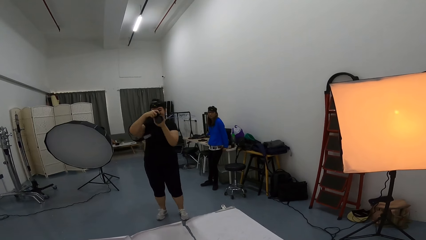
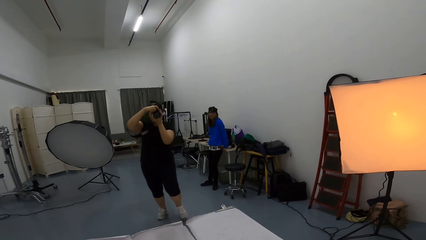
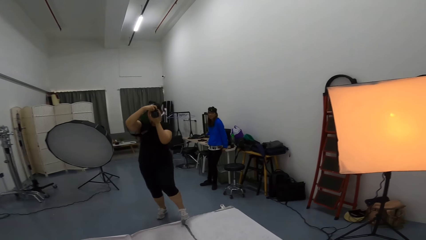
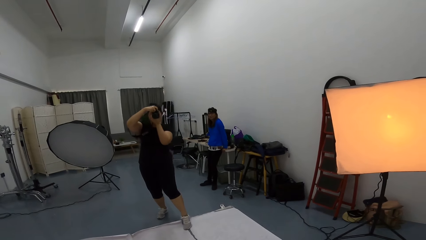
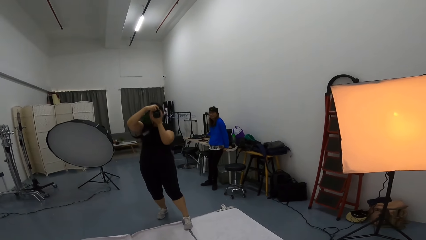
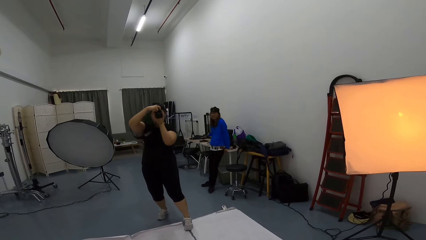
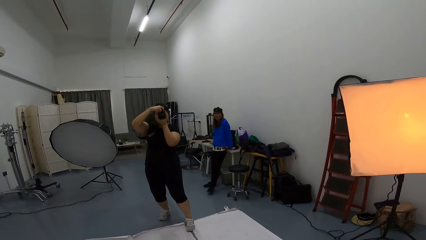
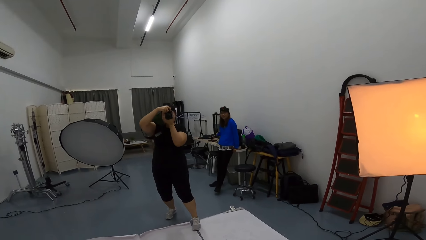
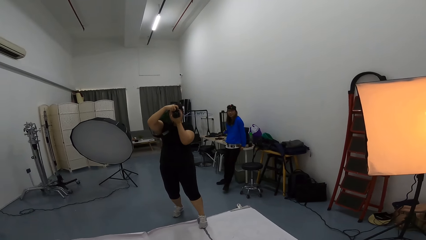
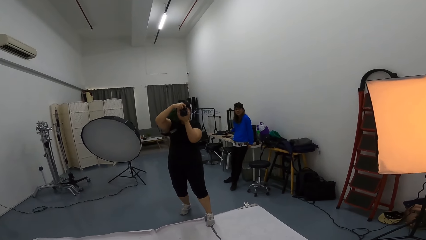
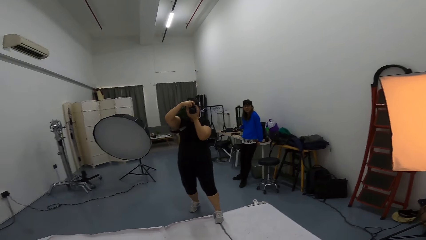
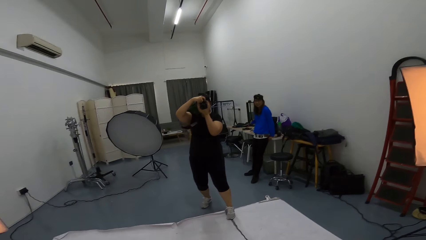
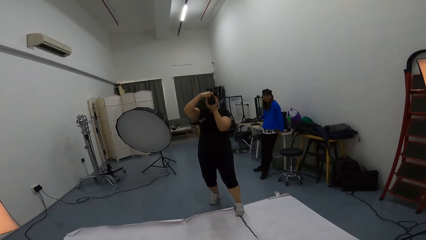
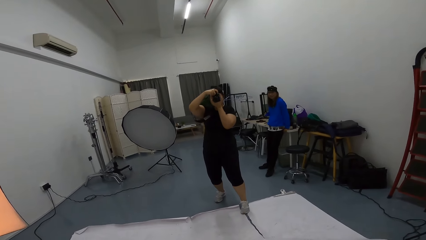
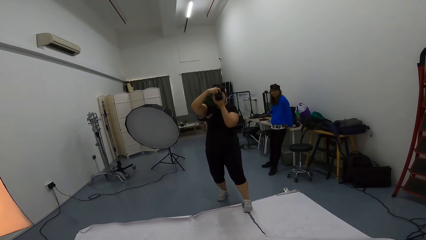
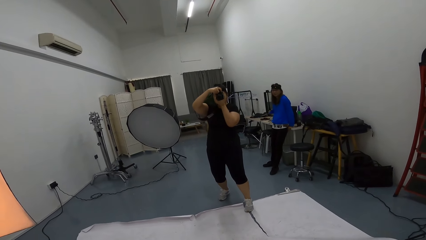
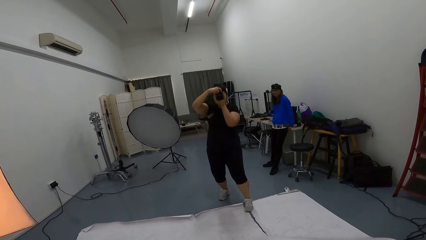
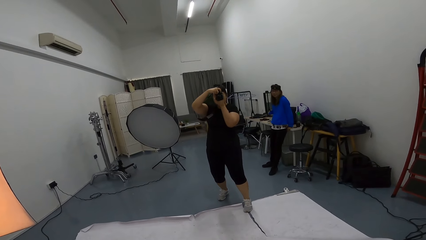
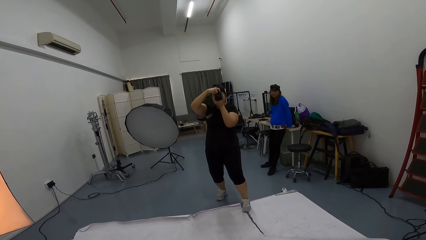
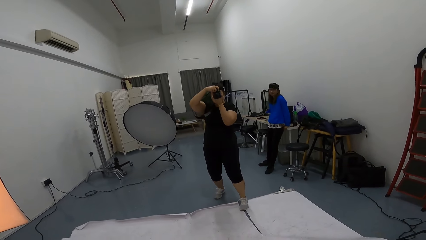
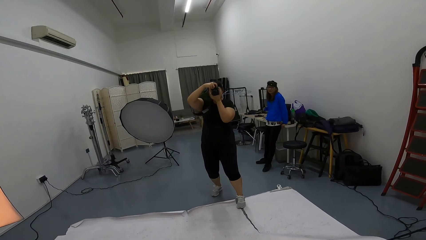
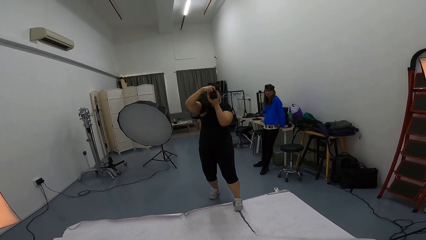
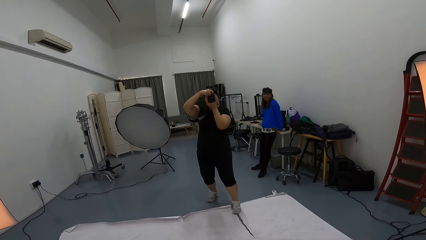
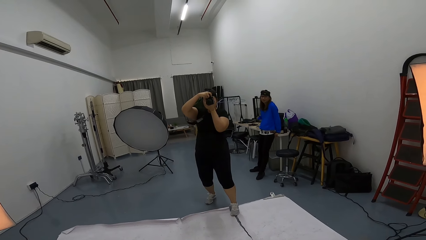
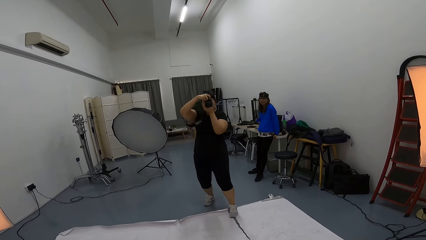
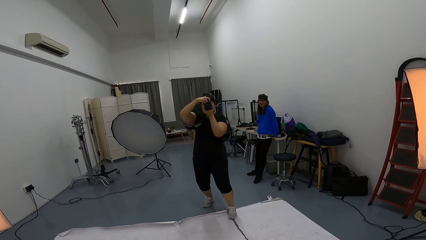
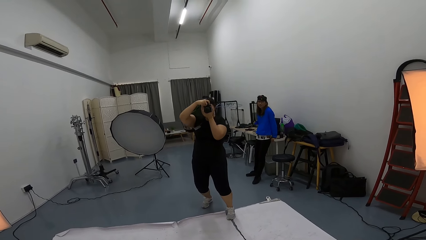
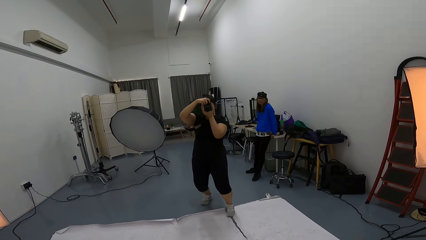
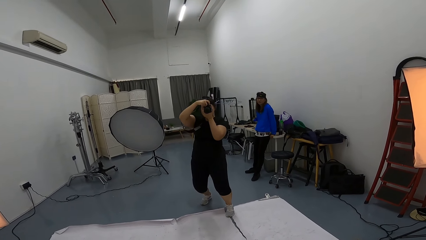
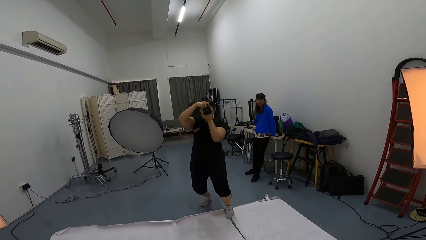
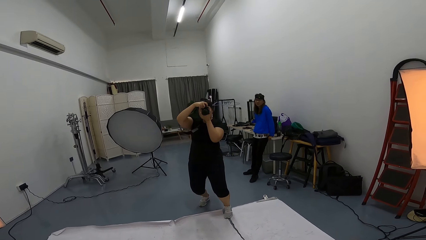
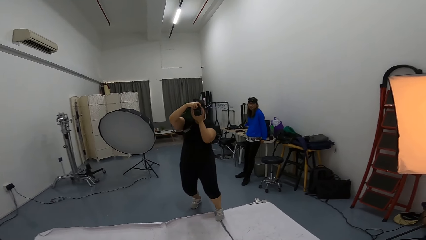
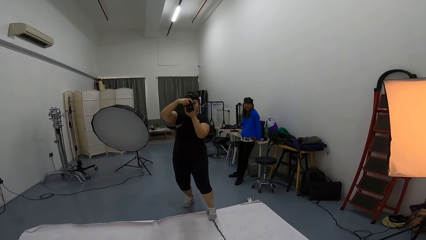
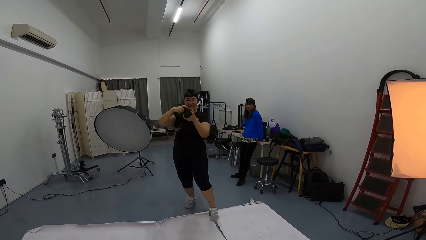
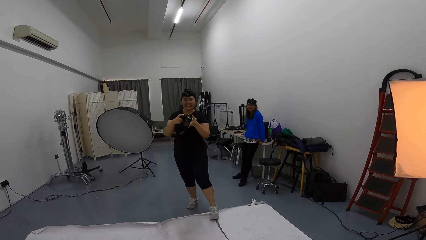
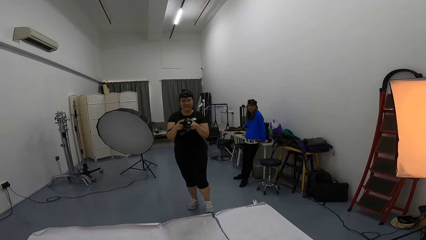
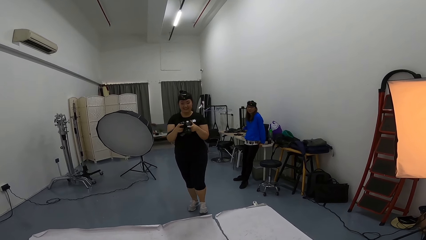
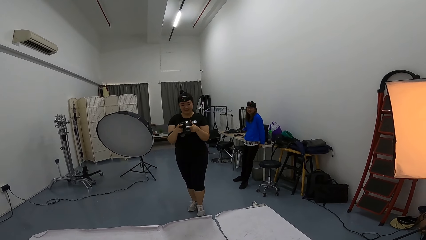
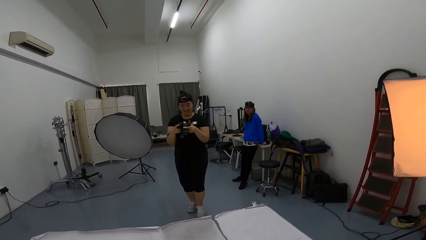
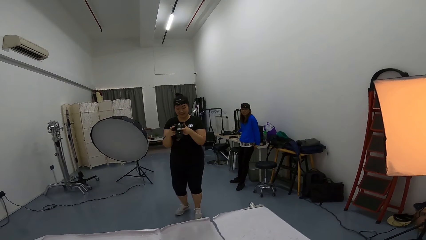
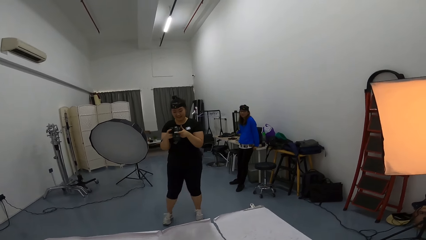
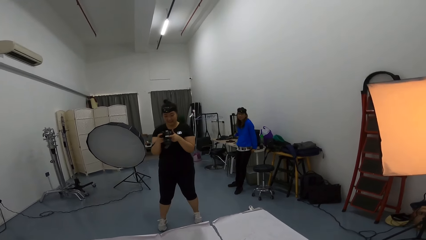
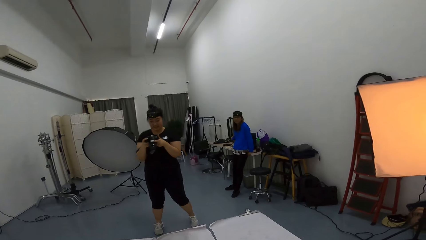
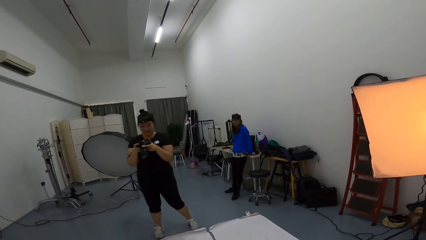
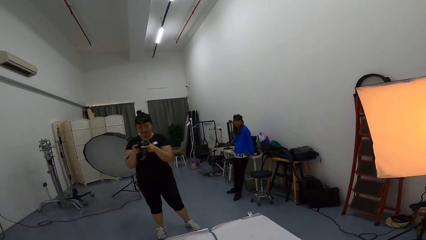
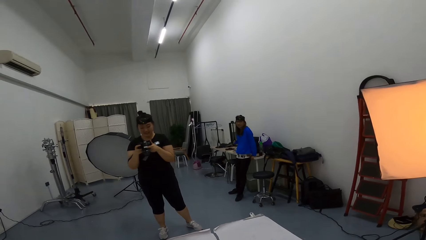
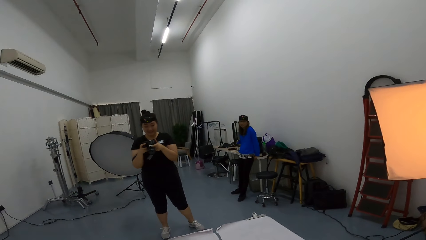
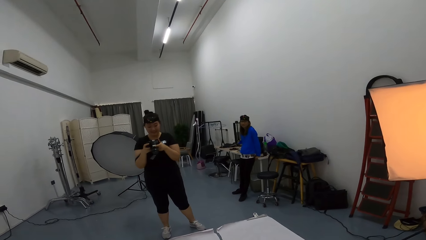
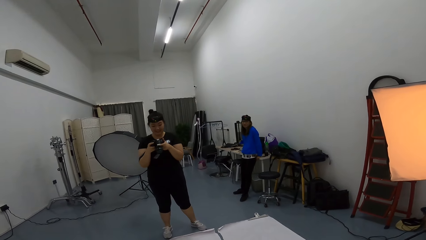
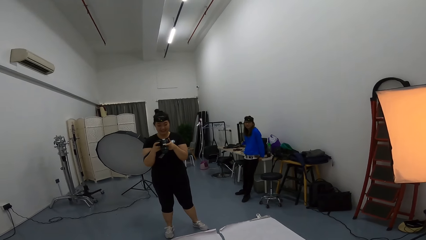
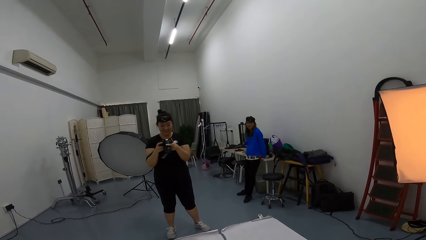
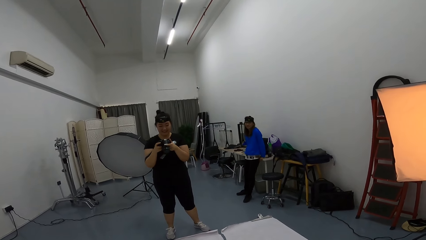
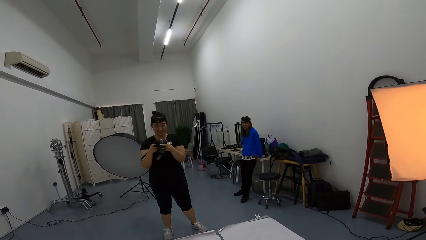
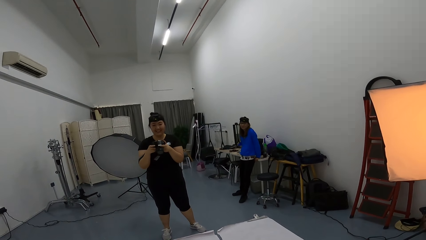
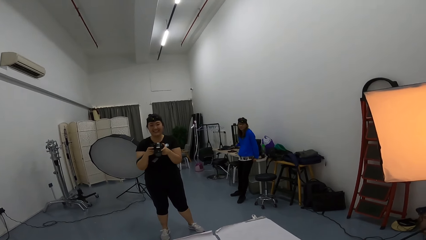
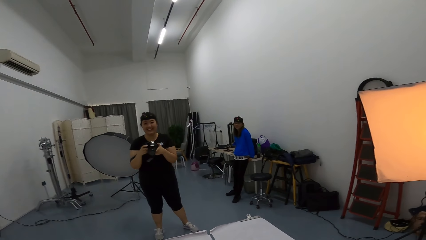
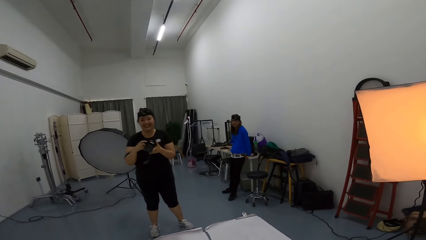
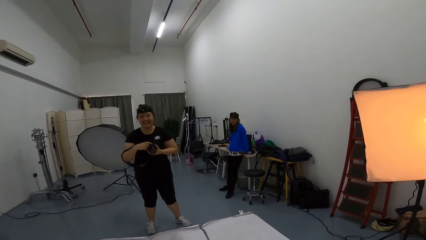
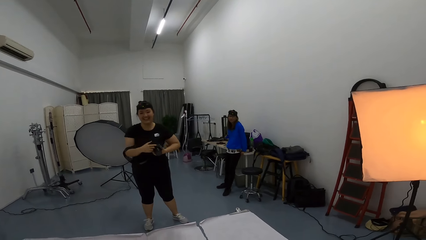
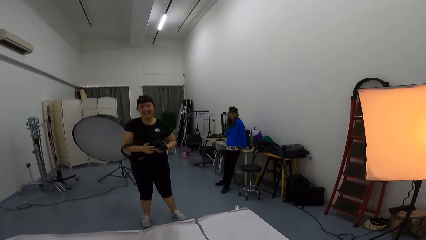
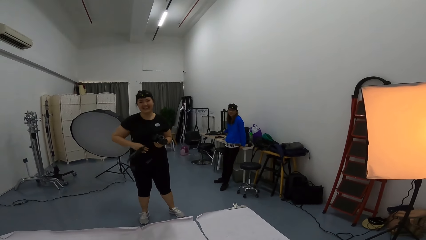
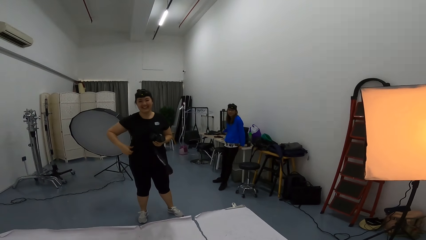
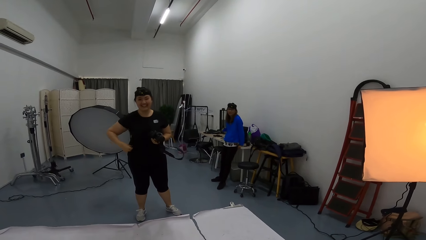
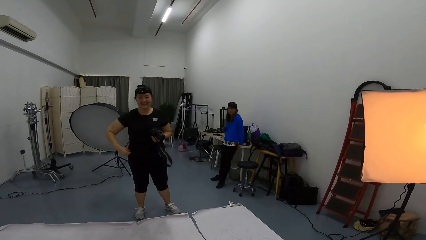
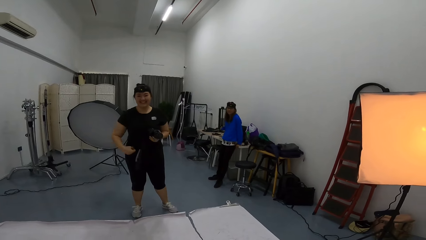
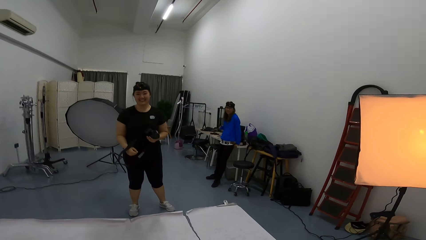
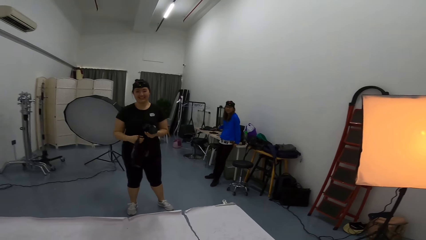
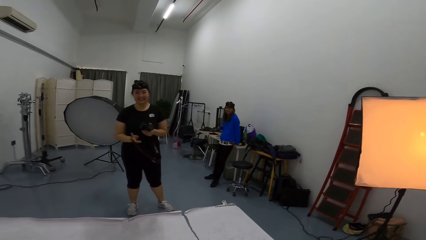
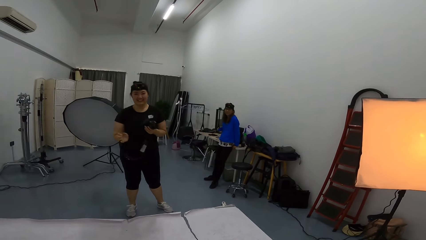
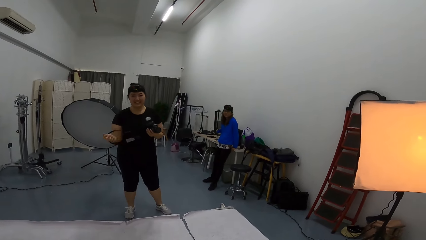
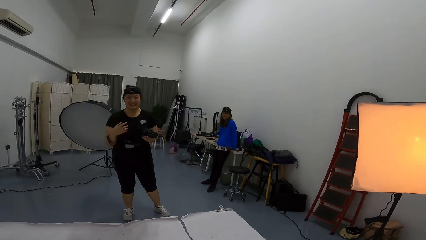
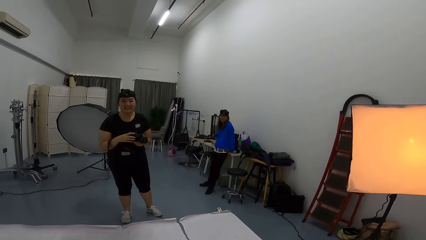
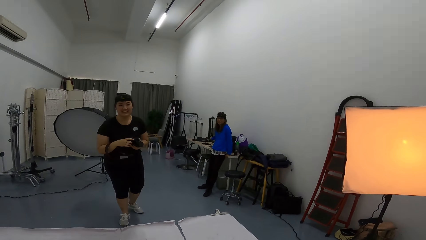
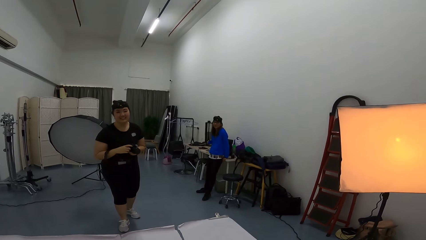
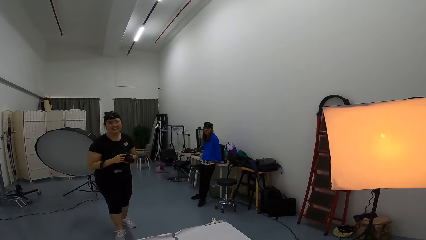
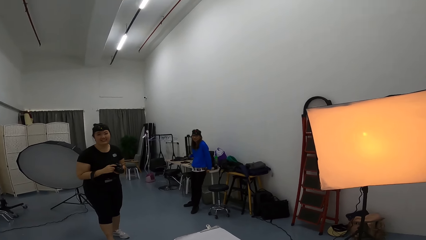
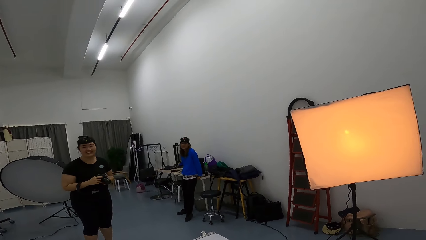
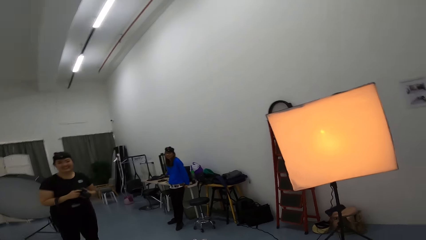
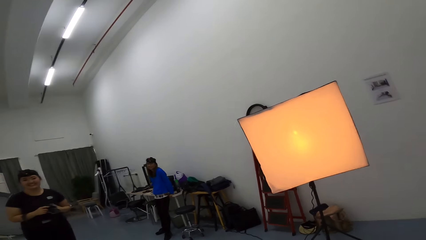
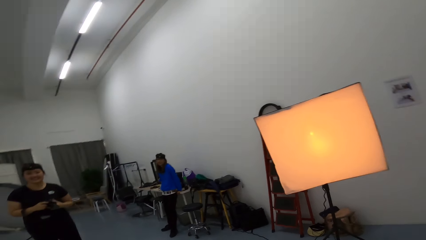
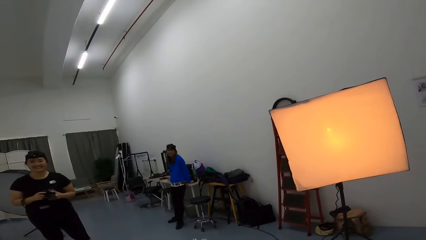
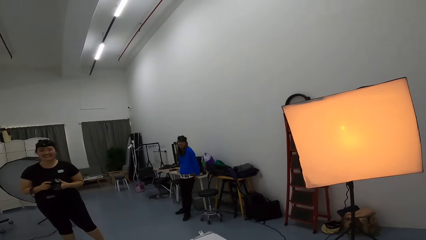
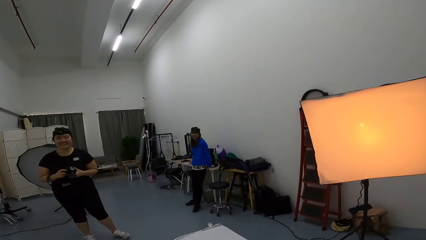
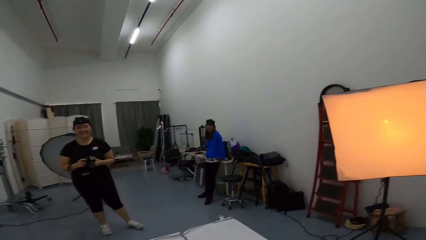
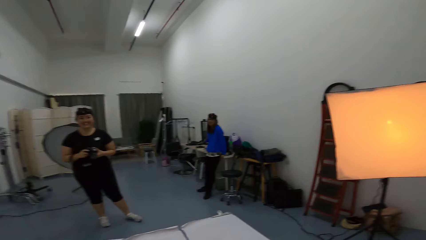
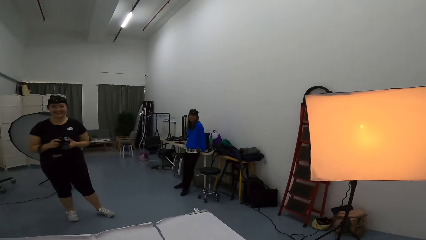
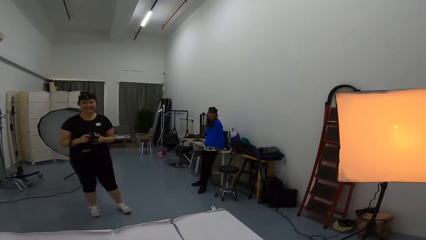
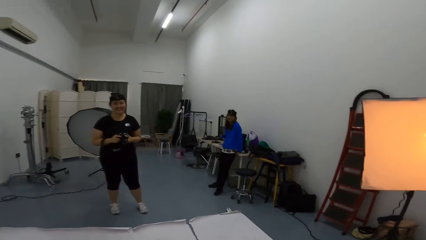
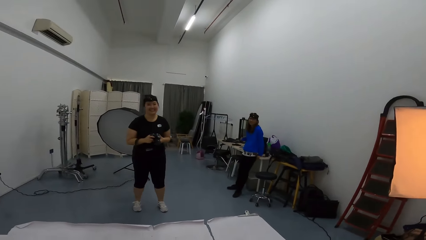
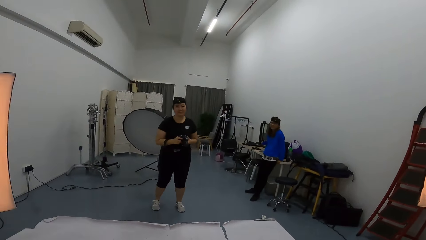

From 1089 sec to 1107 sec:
A woman takes pictures of the camera wearer in the studio room. The camera wearer converses with the woman in the studio room. The woman kneels a bit in the studio room. The camera wearer stops taking photos. The woman looks at the camera. The camera wearer talks to the woman. They look around.
